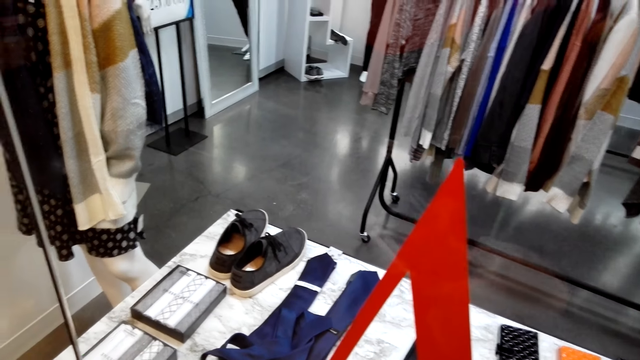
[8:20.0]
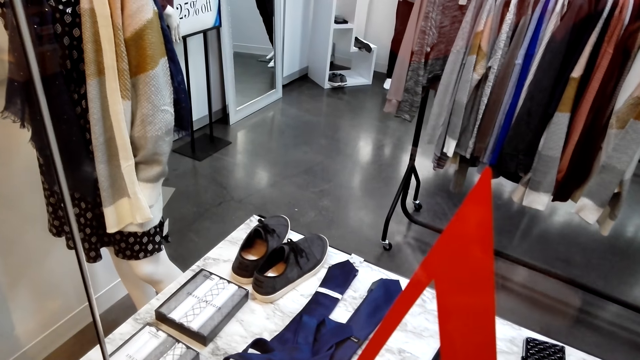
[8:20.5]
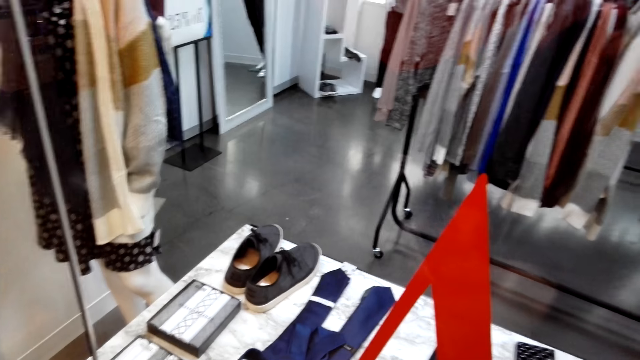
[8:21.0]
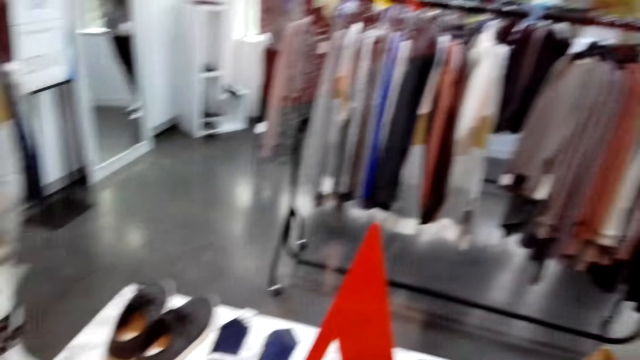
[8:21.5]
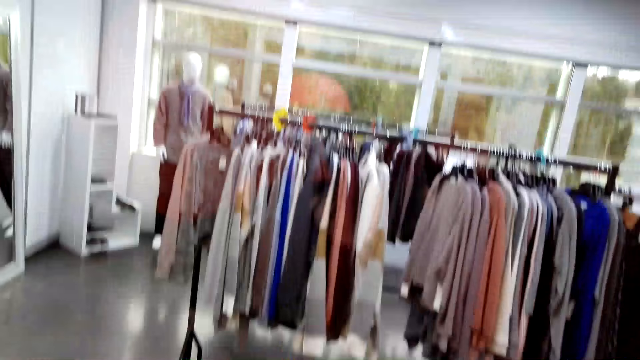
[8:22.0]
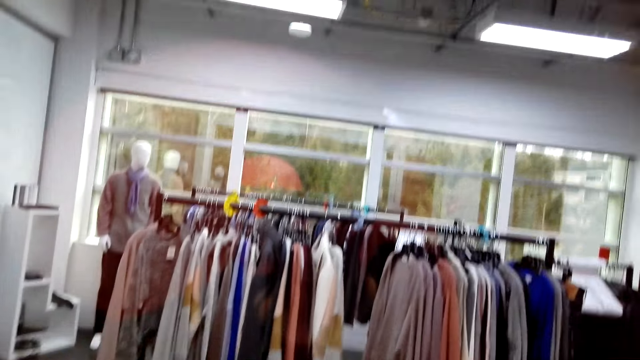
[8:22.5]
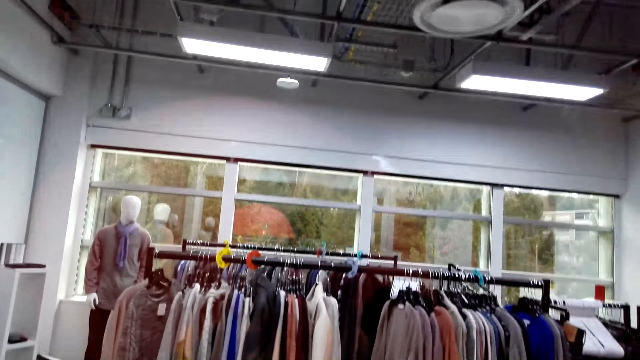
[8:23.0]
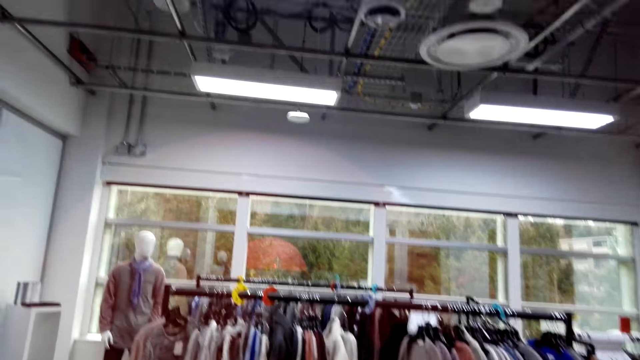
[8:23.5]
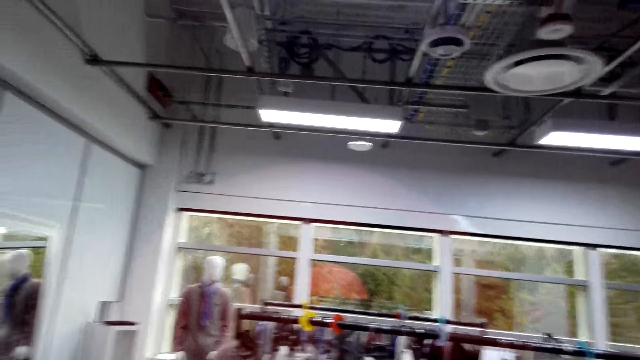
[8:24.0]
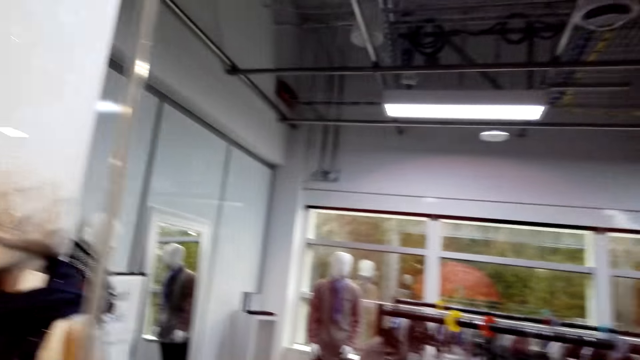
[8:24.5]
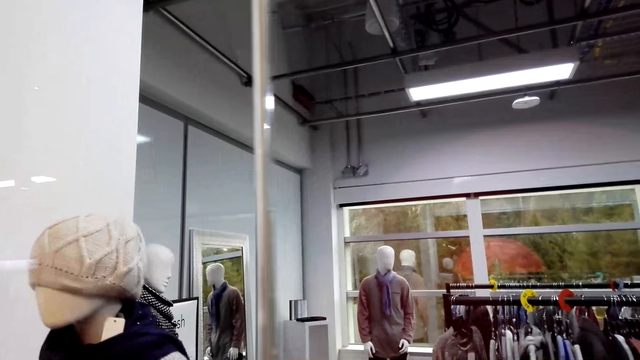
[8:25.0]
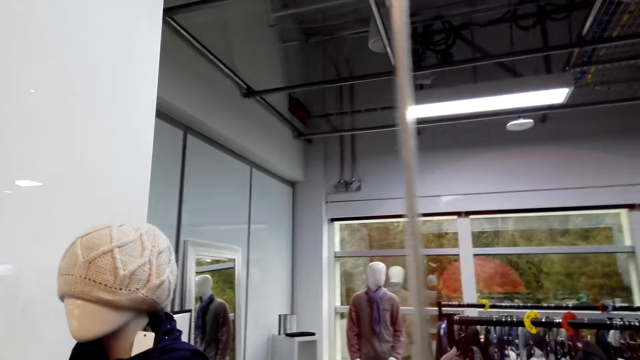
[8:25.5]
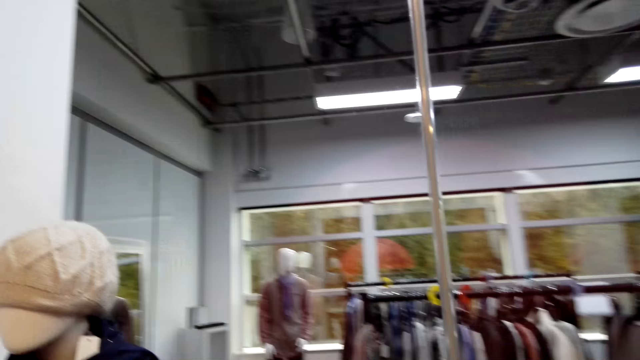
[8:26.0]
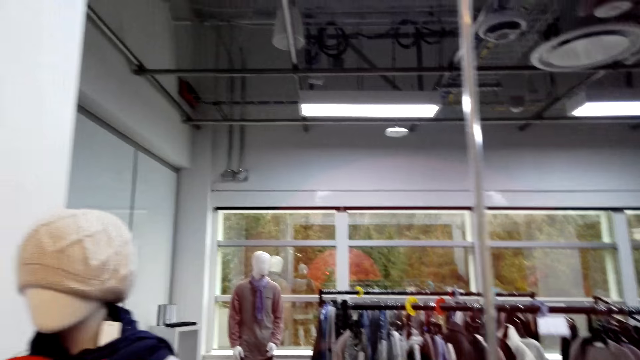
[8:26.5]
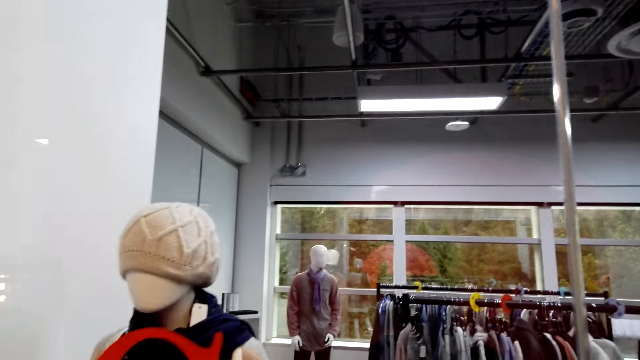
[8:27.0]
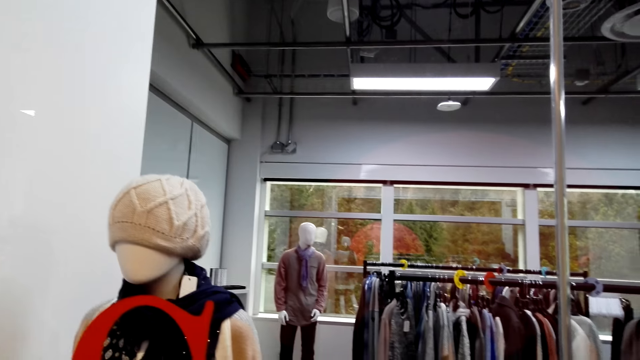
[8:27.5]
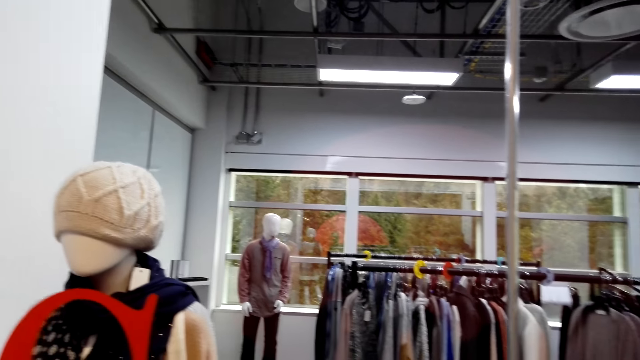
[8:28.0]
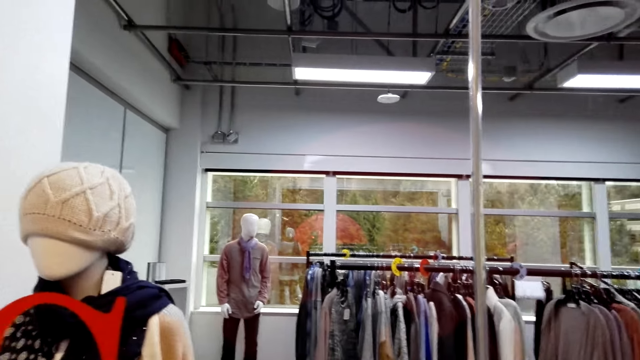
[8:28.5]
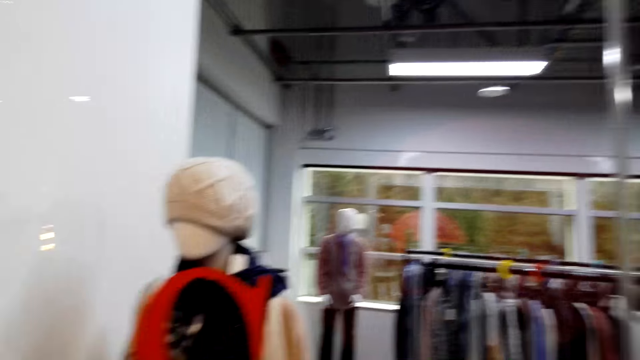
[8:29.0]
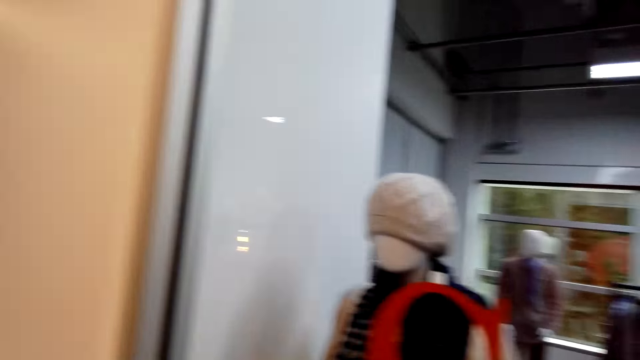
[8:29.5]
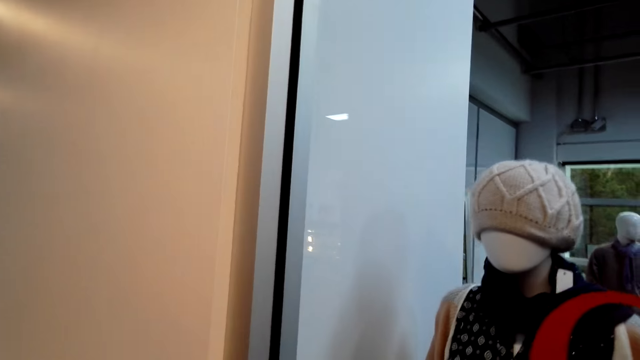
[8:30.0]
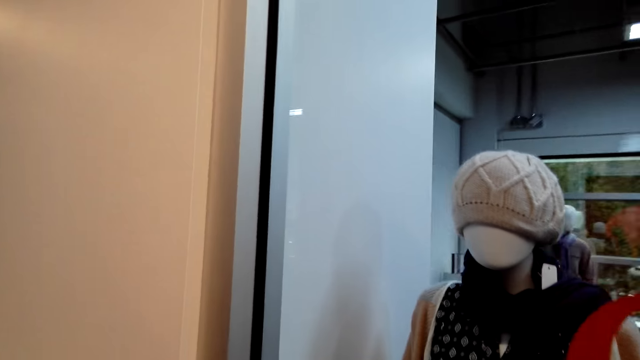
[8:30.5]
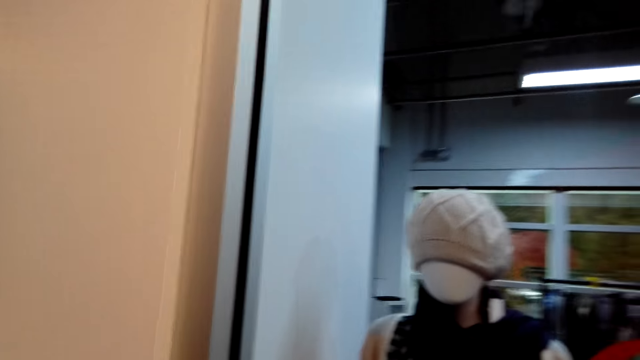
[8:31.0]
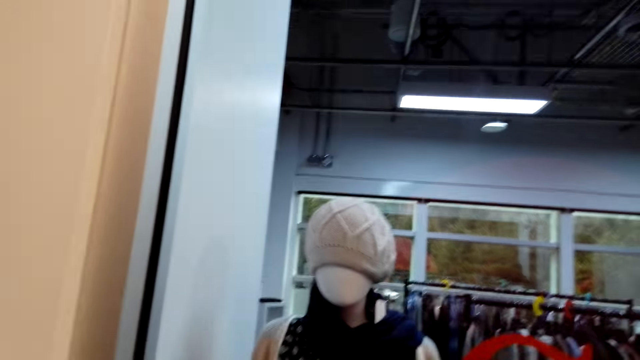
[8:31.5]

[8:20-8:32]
The camera wearer window shops.

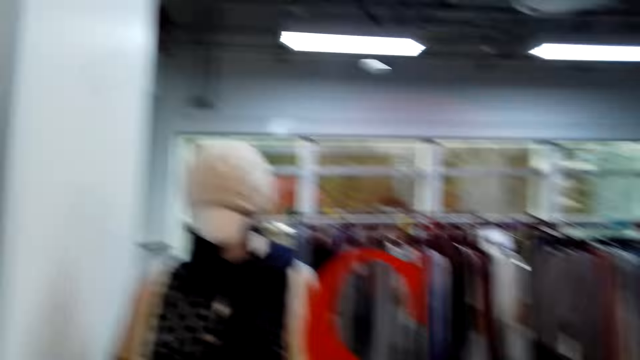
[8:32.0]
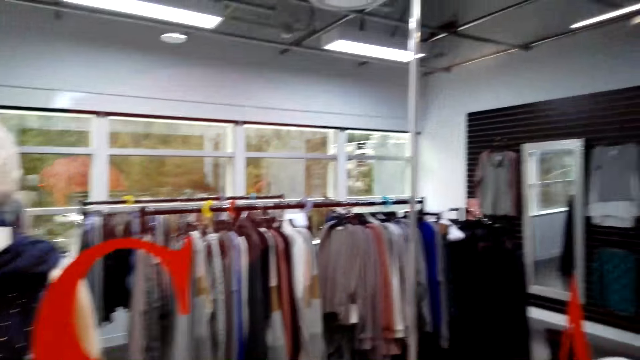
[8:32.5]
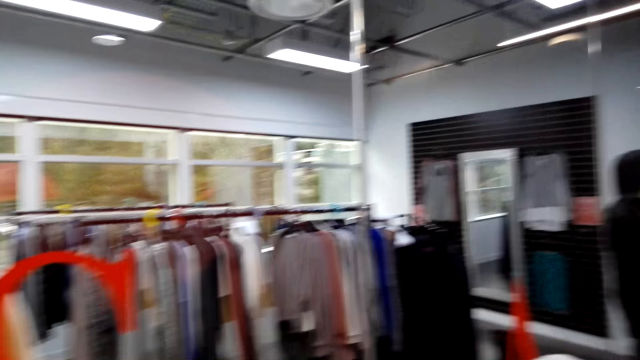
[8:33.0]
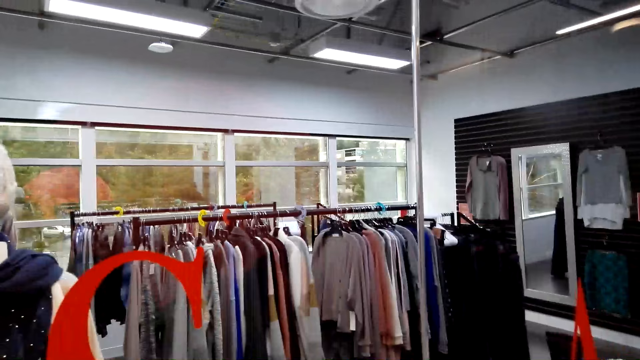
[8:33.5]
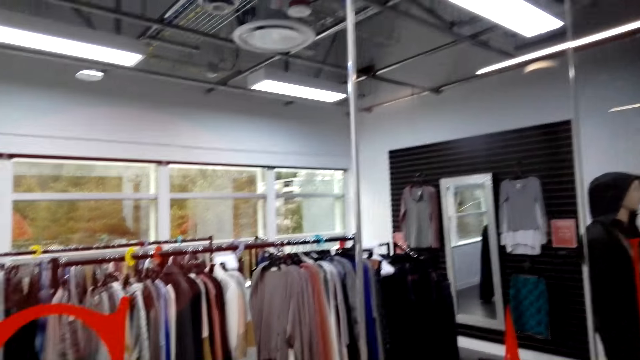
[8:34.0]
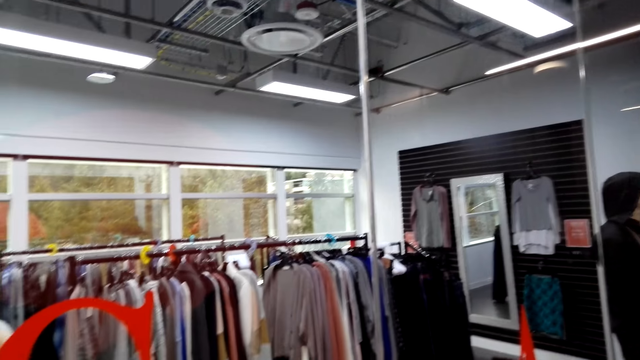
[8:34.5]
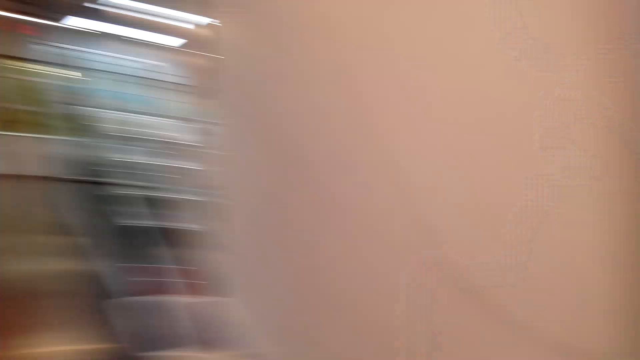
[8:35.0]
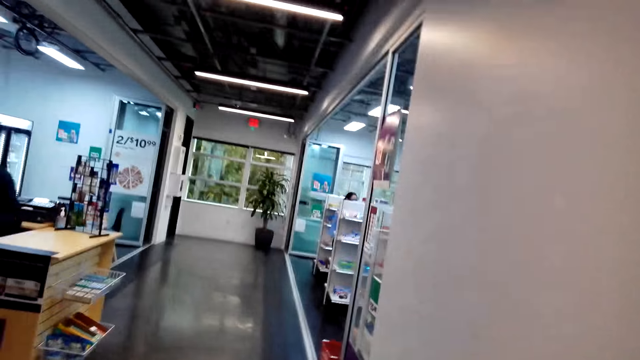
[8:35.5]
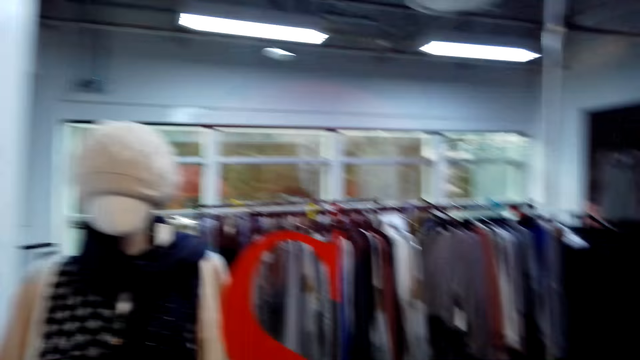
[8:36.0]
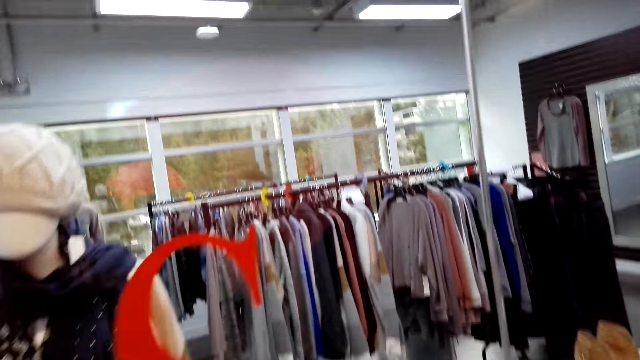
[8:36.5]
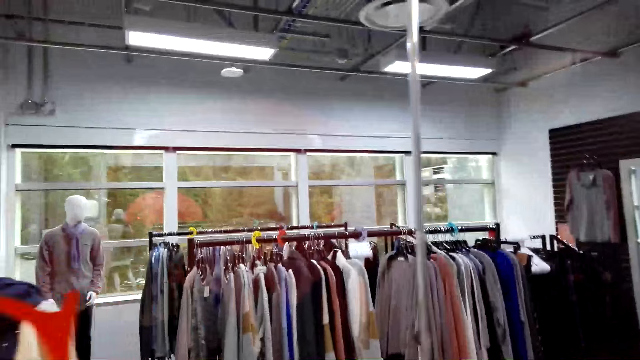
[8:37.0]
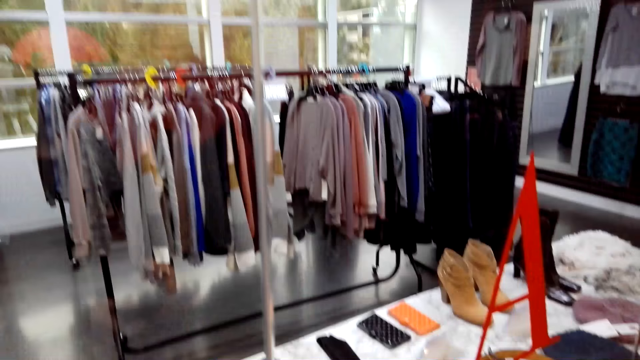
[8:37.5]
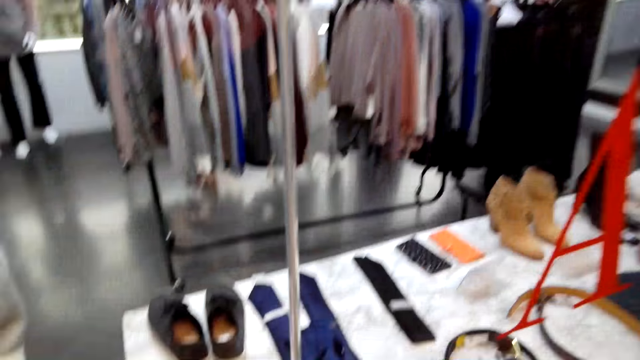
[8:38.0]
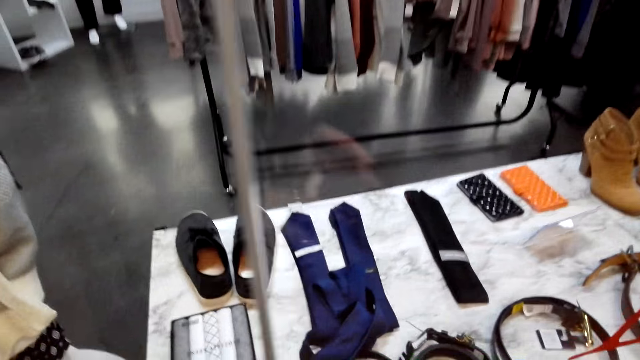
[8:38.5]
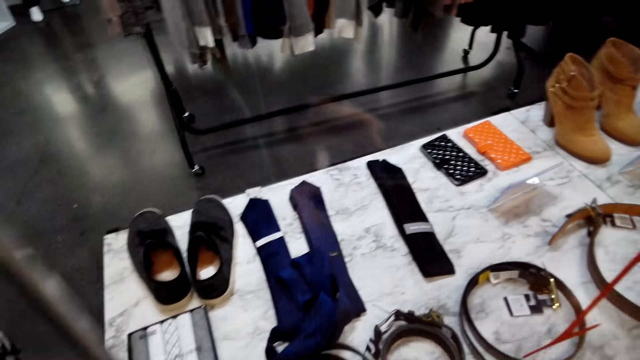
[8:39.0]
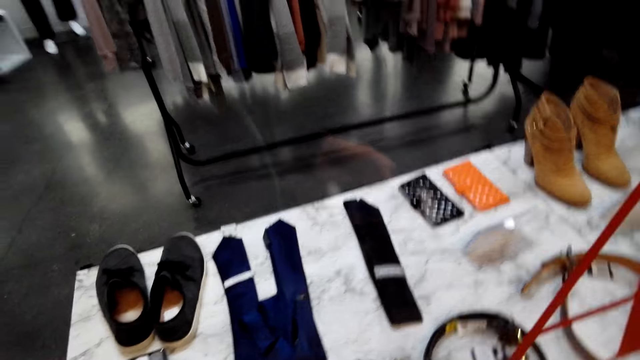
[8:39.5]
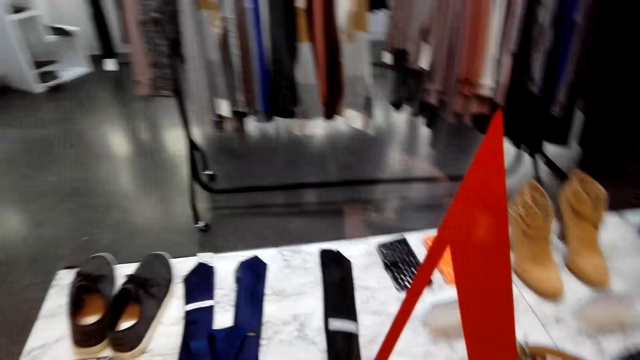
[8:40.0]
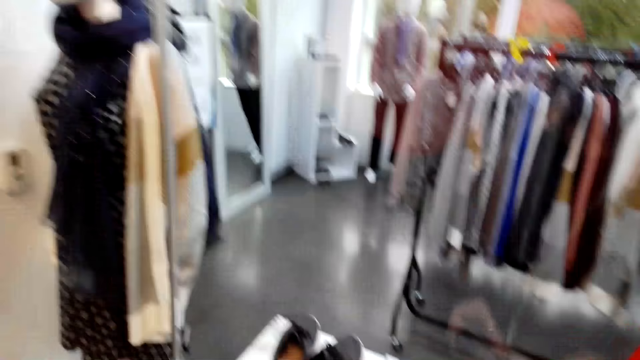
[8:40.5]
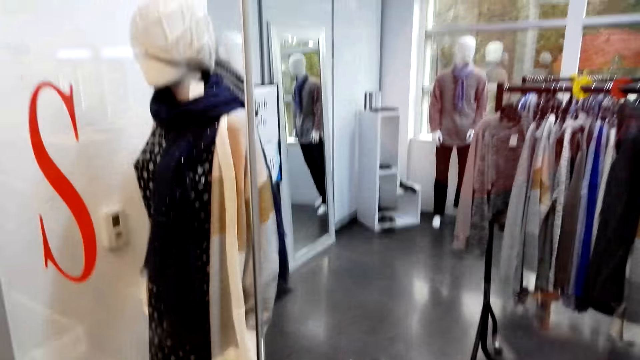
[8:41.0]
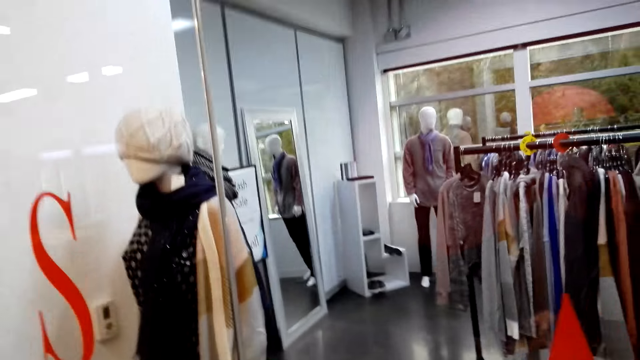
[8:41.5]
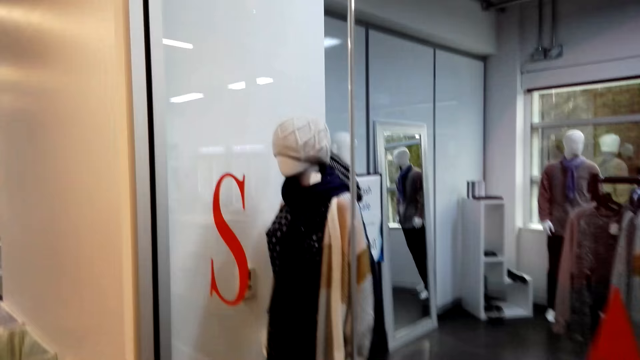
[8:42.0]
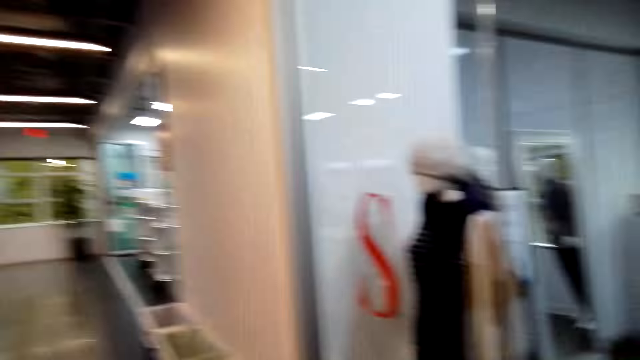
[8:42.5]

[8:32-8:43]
The camera wearer looks around. They window shop.
